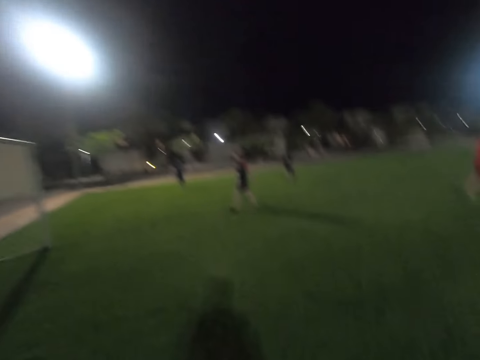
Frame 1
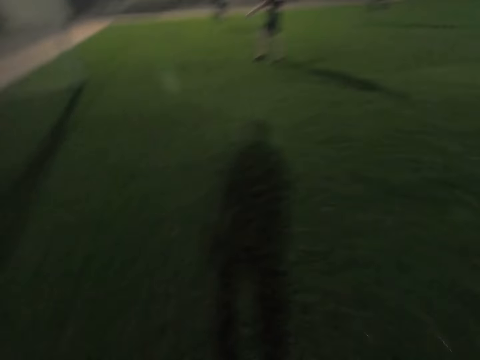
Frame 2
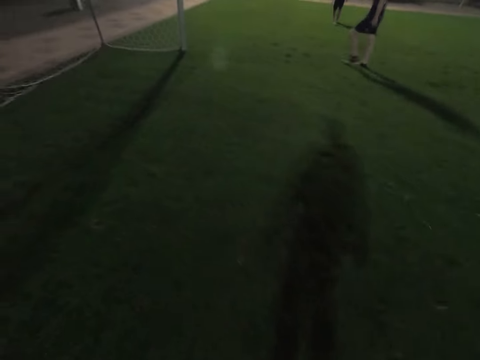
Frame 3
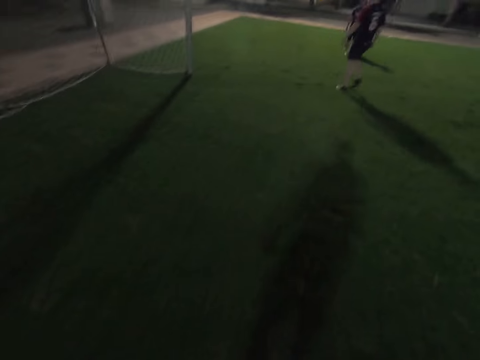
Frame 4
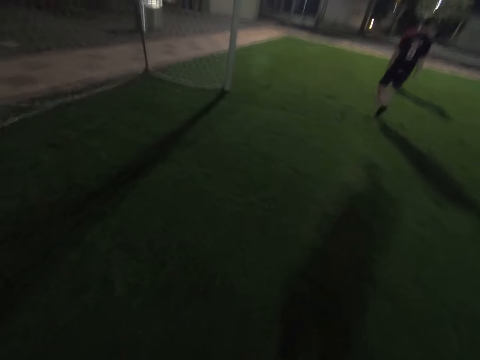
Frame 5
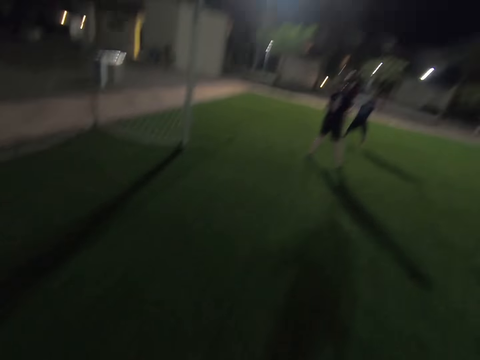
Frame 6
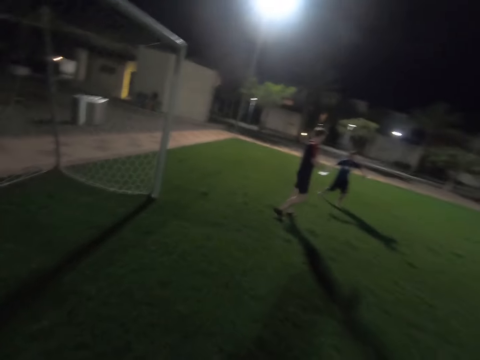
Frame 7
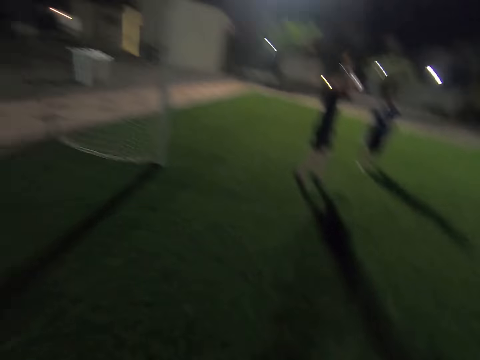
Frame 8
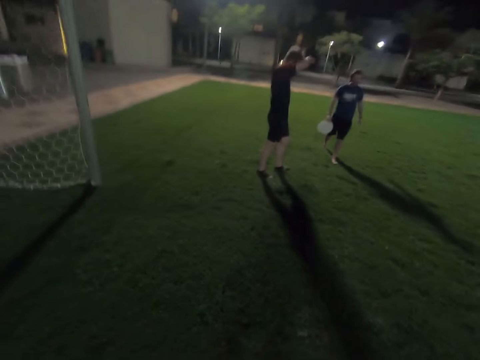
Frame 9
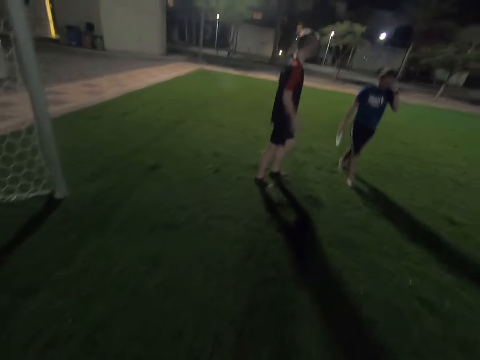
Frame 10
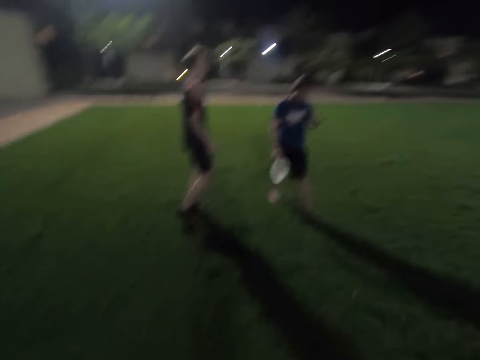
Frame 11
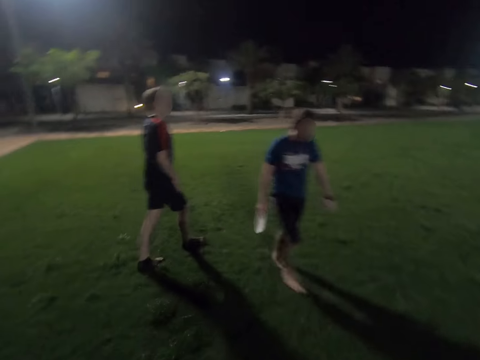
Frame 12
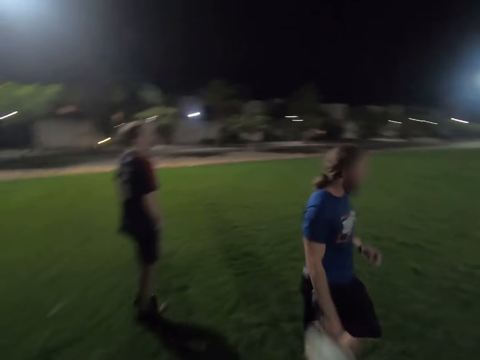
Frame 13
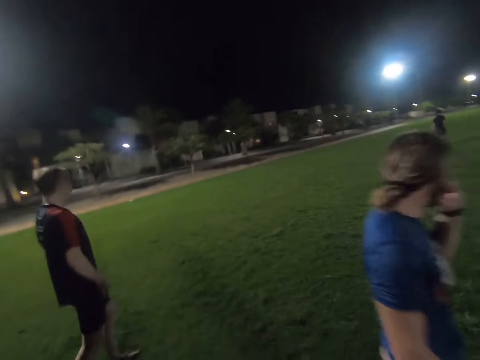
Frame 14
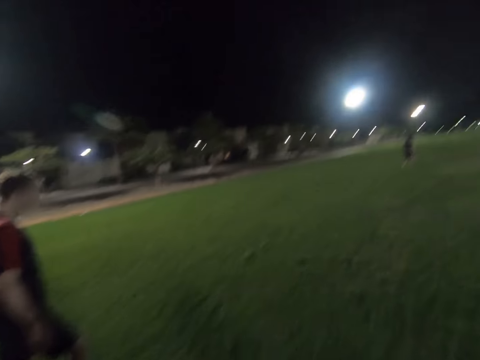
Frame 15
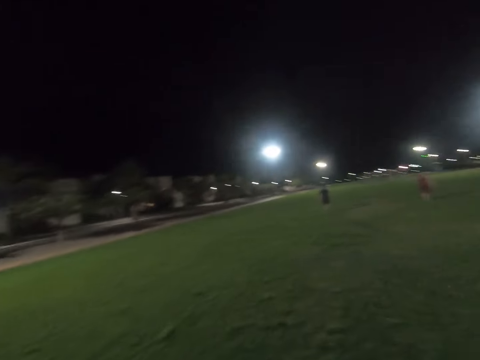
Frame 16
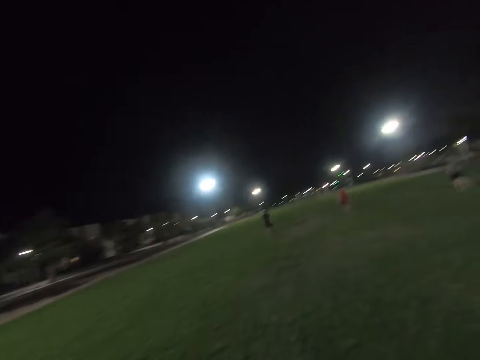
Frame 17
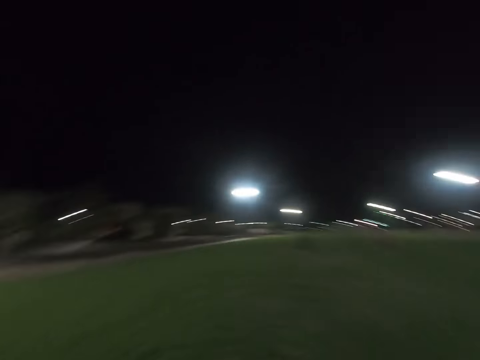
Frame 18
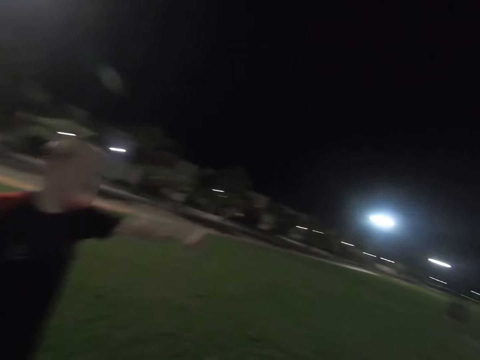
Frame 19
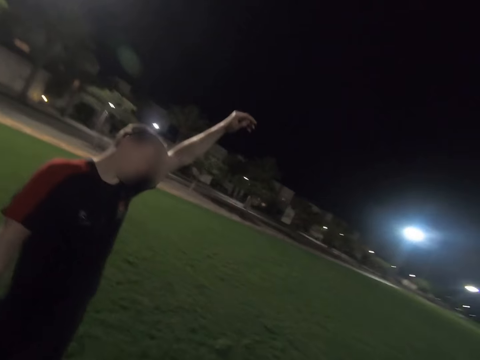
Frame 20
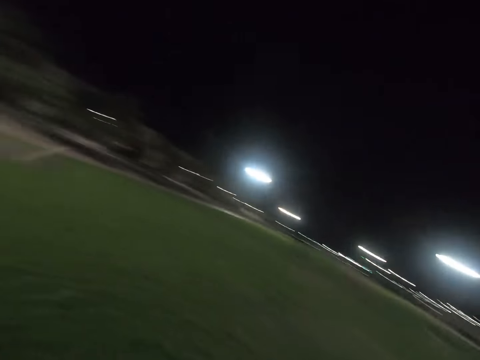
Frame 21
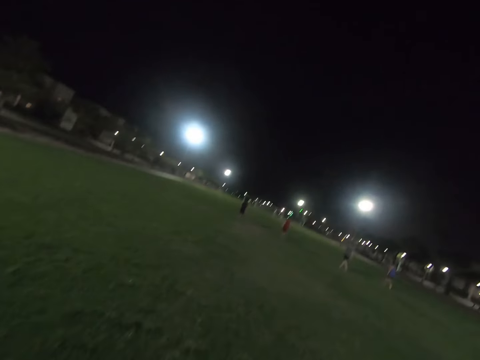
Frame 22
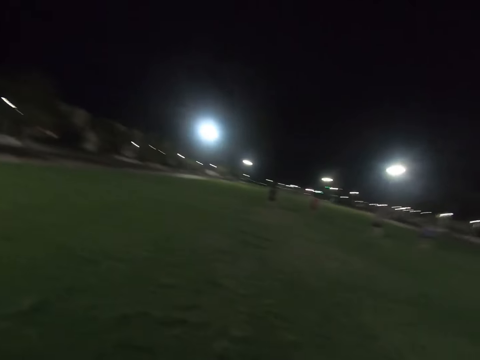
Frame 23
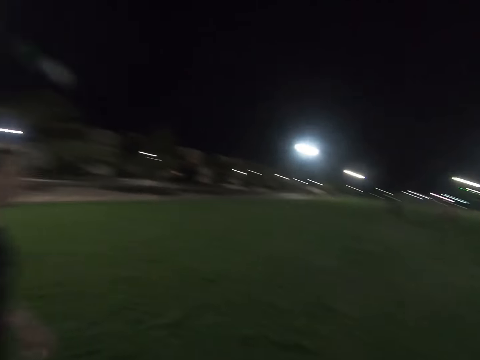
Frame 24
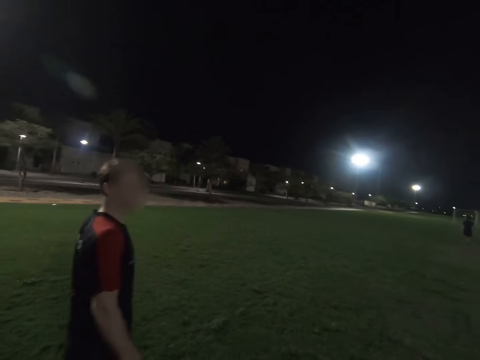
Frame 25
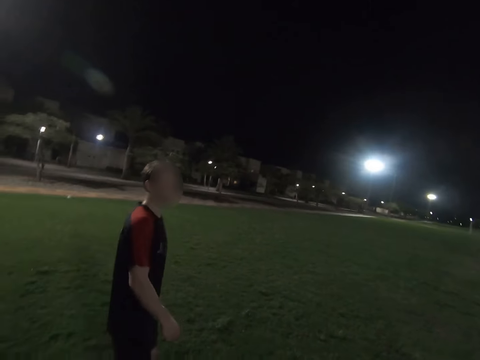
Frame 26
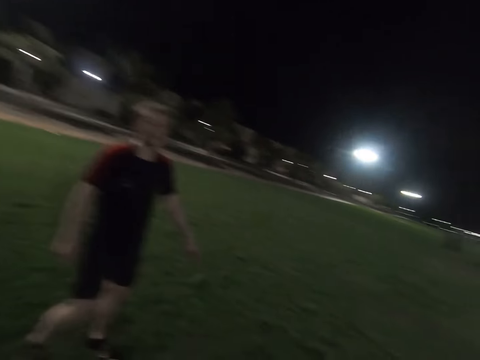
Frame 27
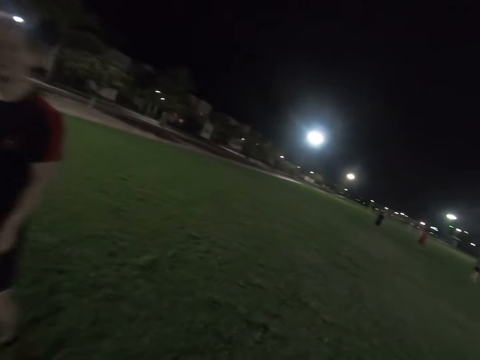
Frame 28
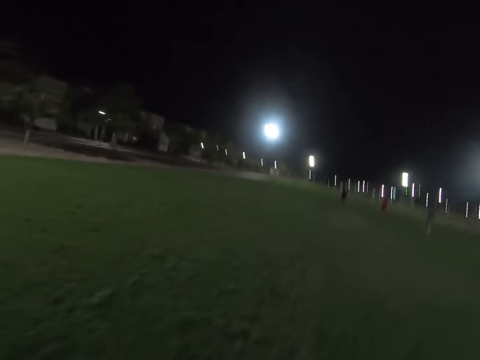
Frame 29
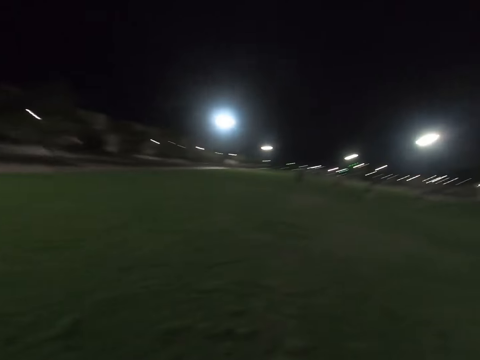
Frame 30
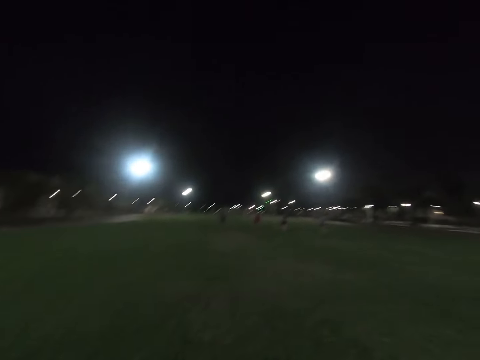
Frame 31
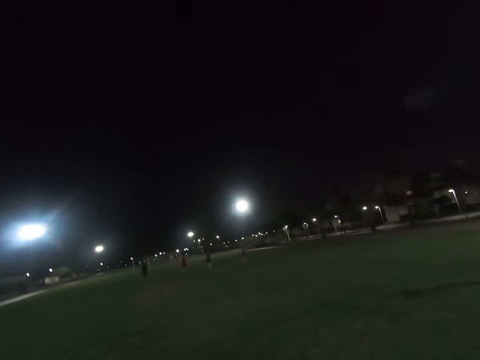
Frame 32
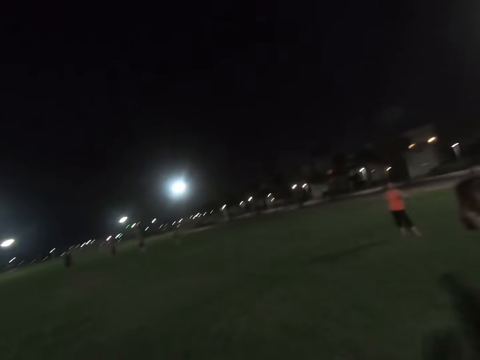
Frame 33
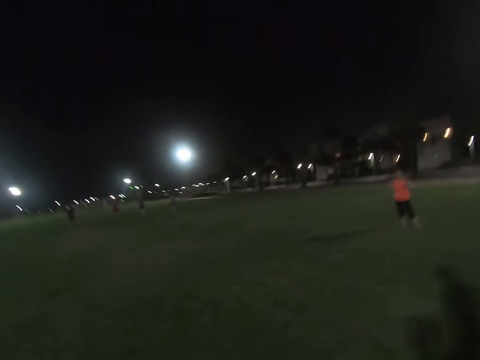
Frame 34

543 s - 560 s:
A man walks around the field. Another man walks around the field. A third man holds the frisbee. The first man raises his hand. A fourth man wipes his face with his left arm. The first man walks around the field. The second man walks around the field.

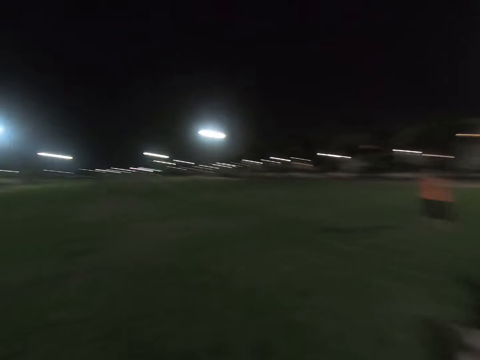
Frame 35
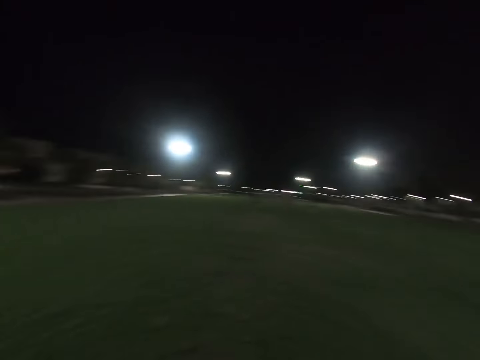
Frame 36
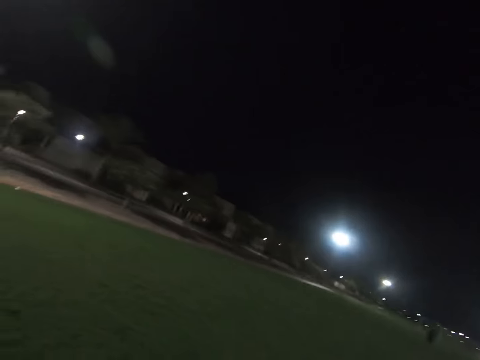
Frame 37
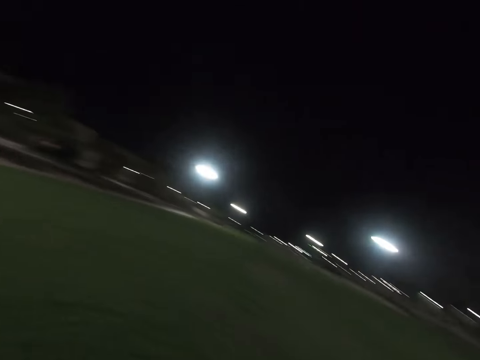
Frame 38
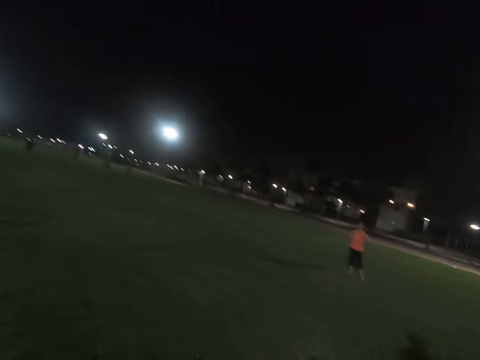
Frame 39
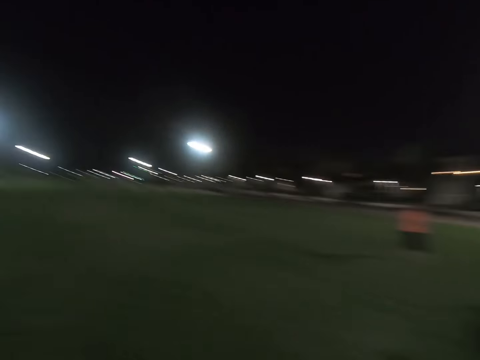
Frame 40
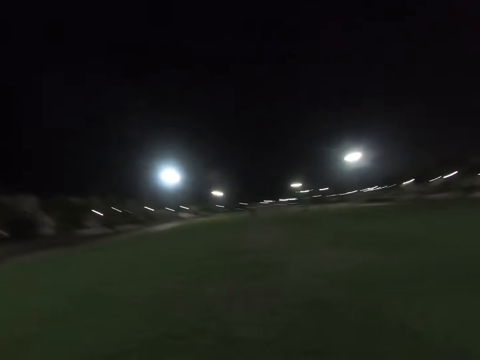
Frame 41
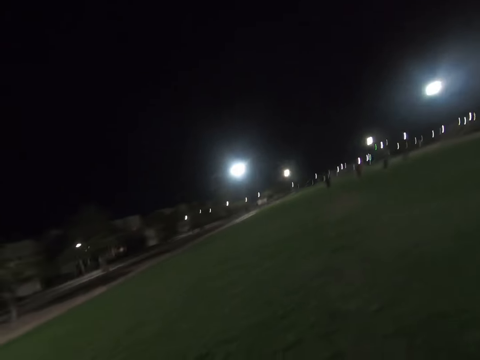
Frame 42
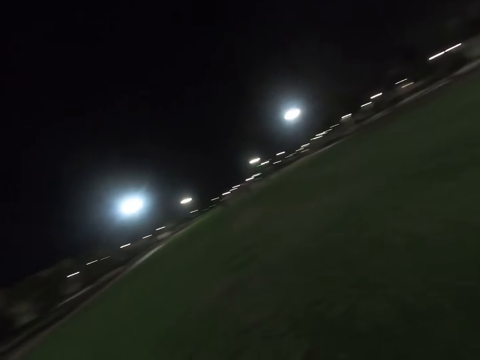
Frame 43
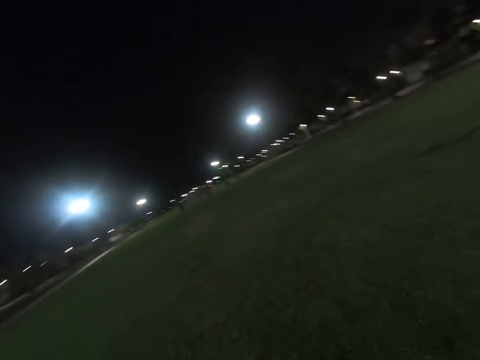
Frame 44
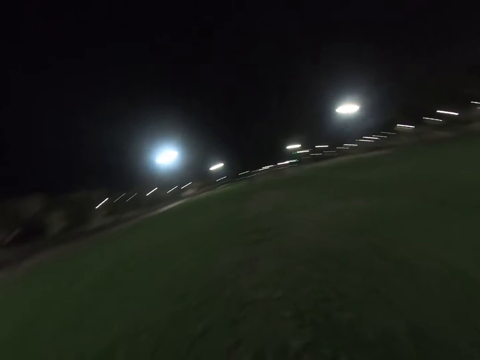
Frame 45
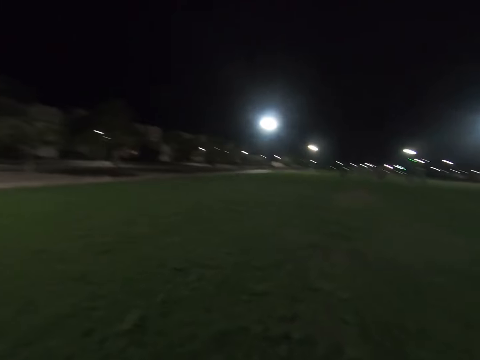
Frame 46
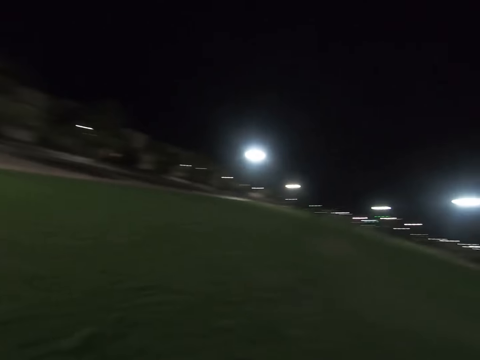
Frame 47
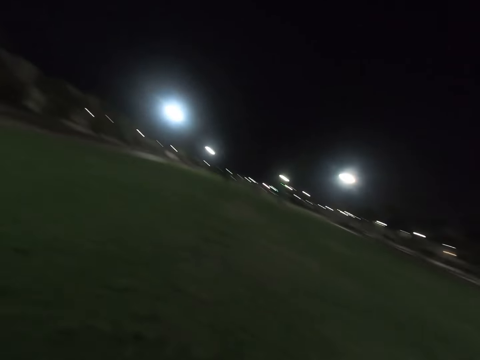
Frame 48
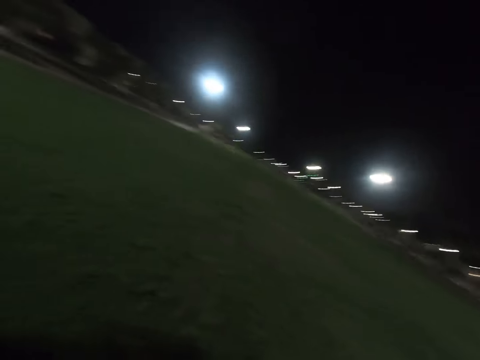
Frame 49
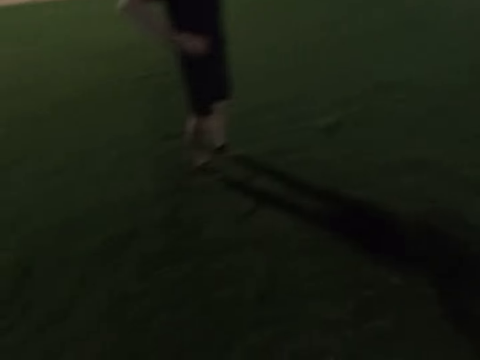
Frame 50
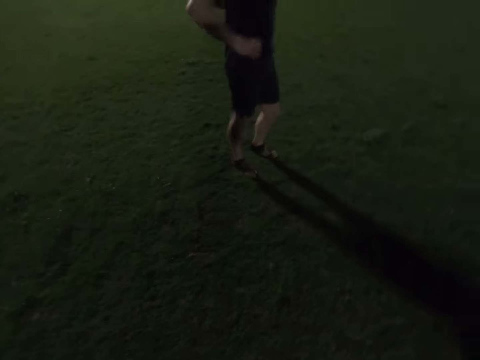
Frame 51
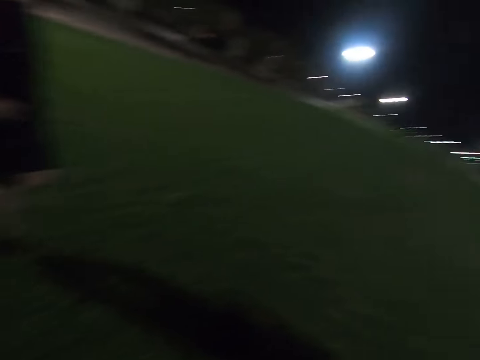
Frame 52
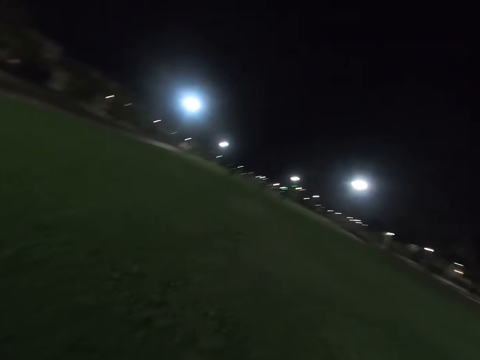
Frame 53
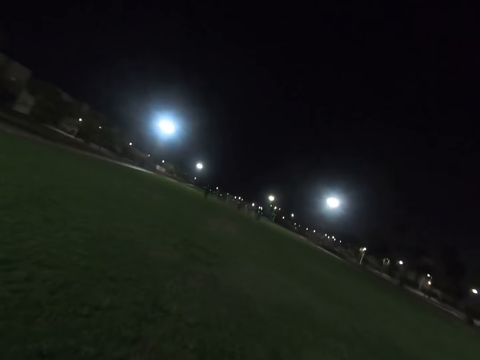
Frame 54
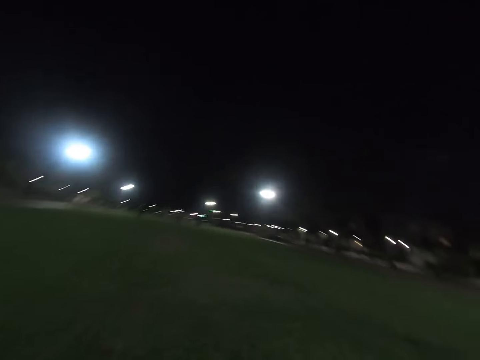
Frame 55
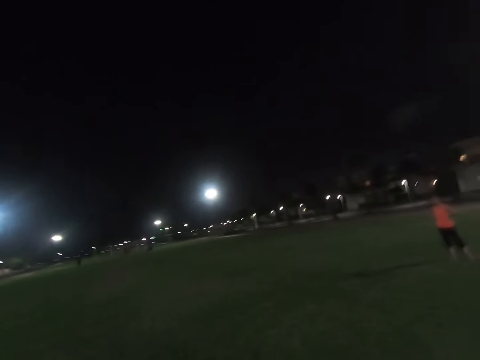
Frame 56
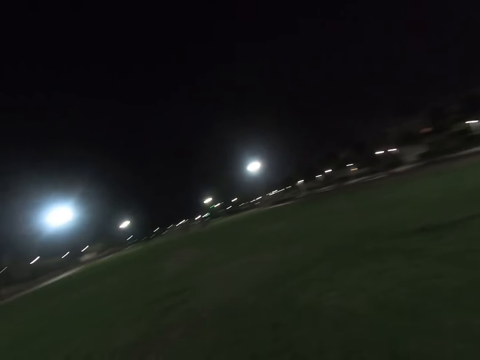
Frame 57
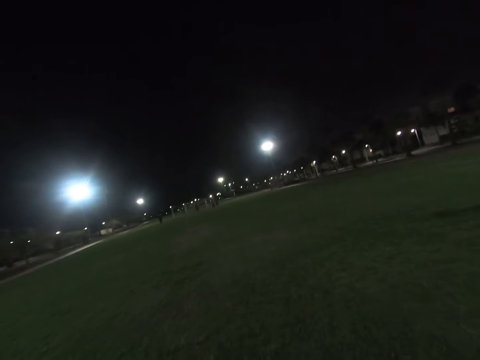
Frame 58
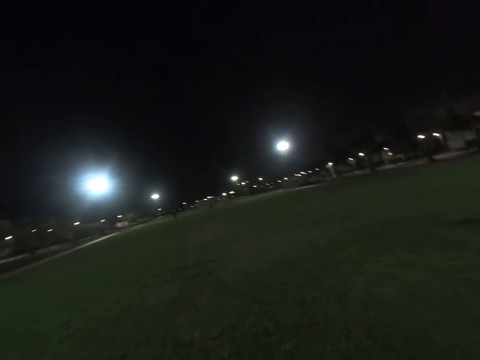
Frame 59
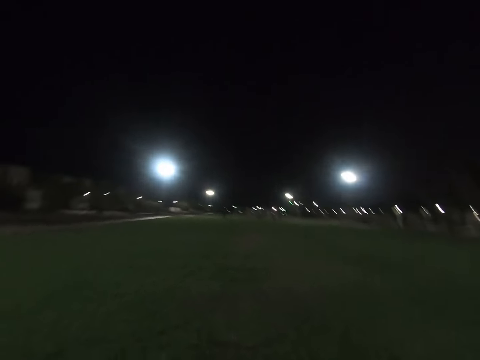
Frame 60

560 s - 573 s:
A man stands holding his waist.
